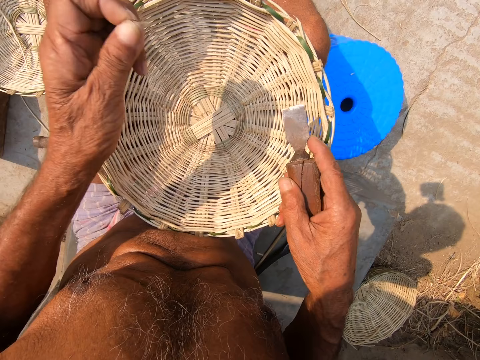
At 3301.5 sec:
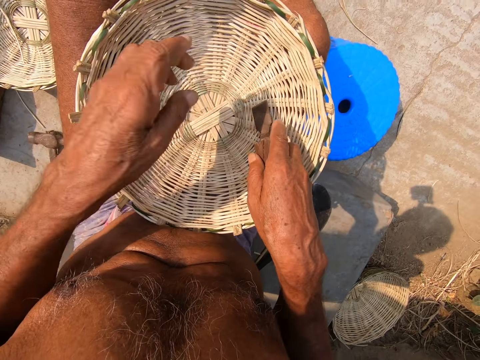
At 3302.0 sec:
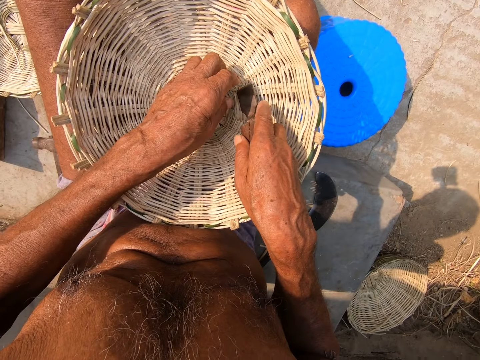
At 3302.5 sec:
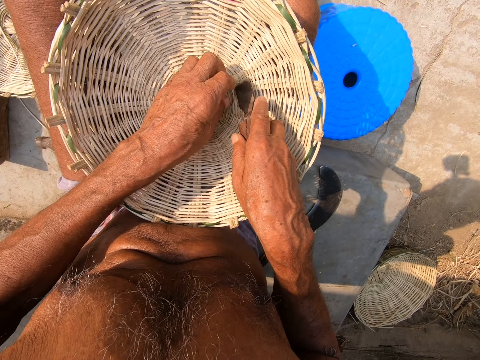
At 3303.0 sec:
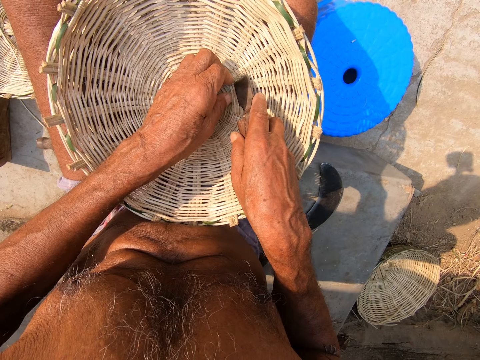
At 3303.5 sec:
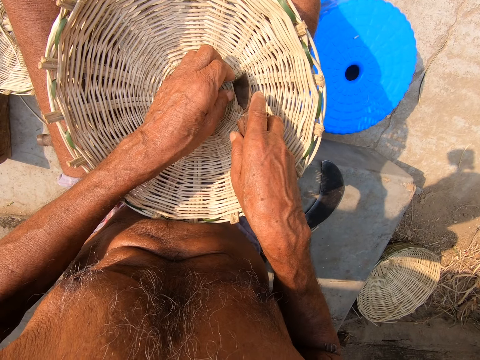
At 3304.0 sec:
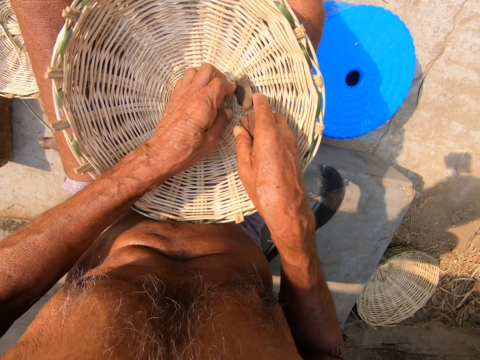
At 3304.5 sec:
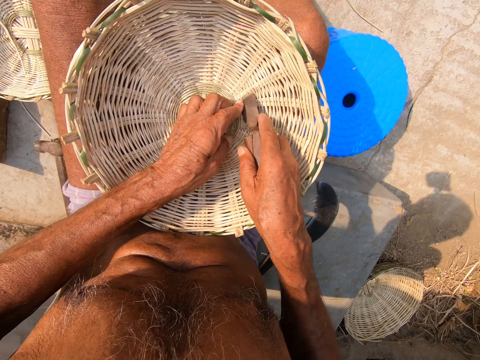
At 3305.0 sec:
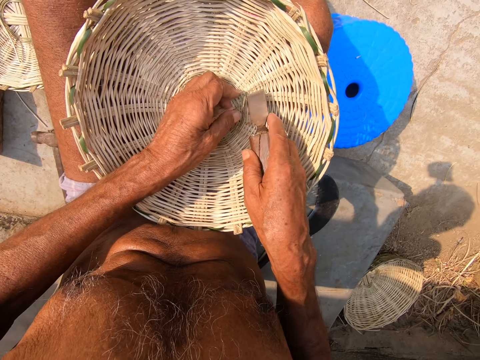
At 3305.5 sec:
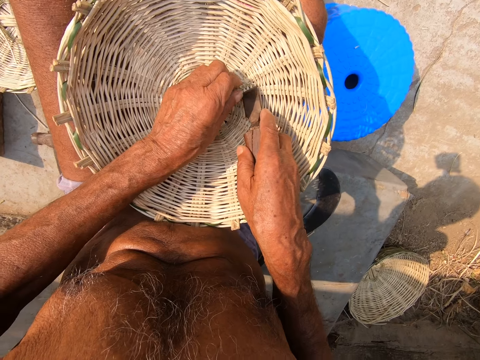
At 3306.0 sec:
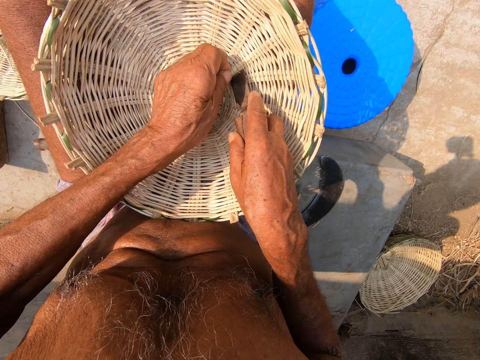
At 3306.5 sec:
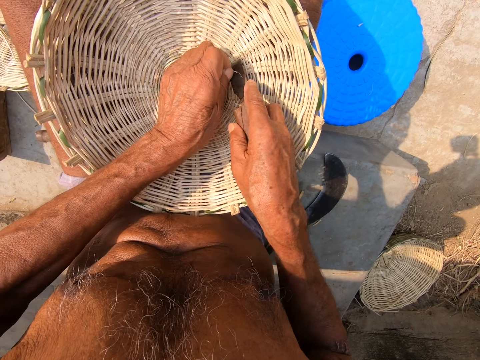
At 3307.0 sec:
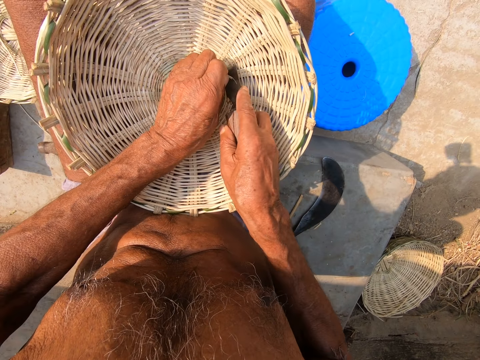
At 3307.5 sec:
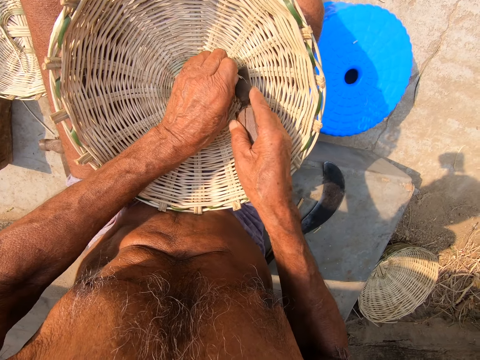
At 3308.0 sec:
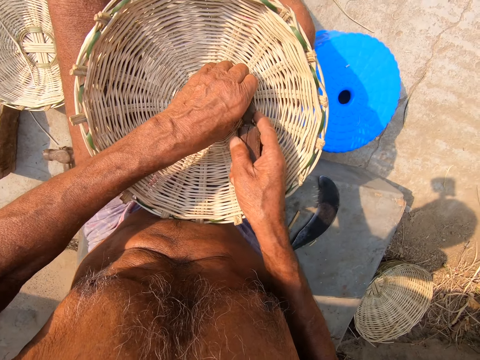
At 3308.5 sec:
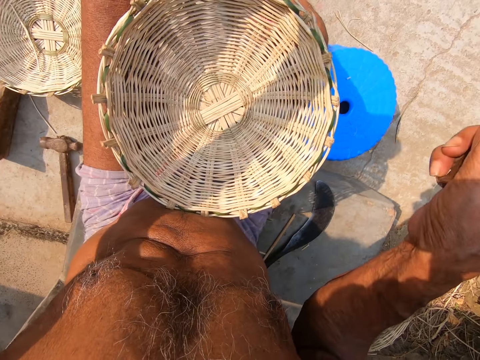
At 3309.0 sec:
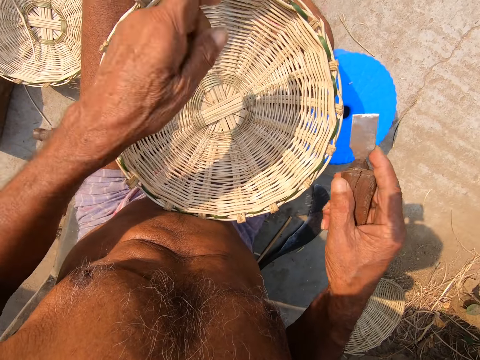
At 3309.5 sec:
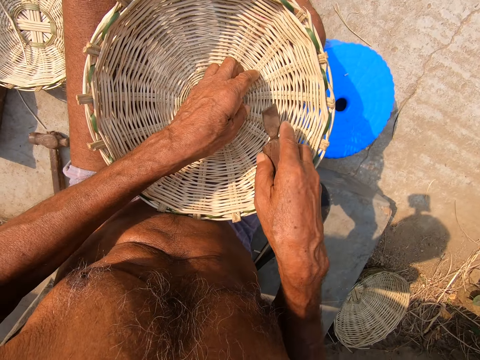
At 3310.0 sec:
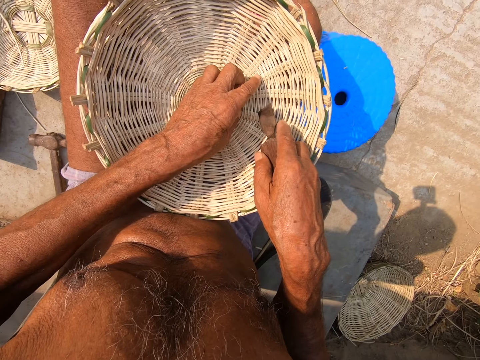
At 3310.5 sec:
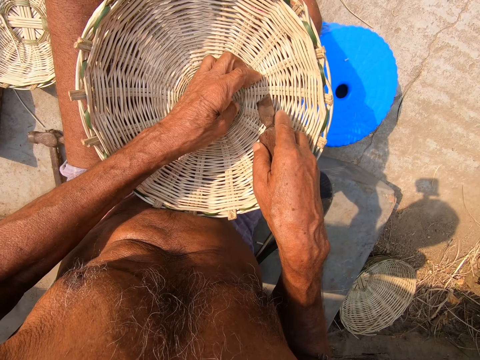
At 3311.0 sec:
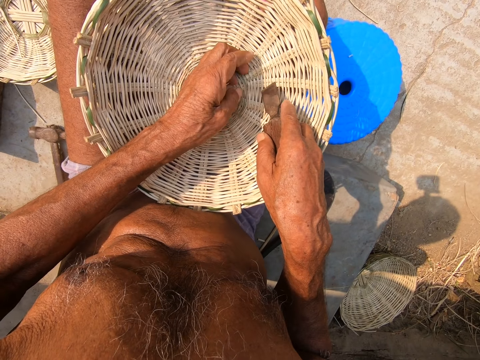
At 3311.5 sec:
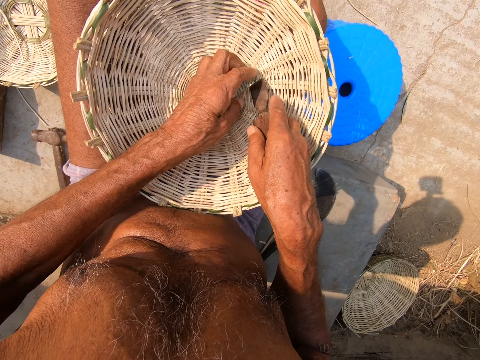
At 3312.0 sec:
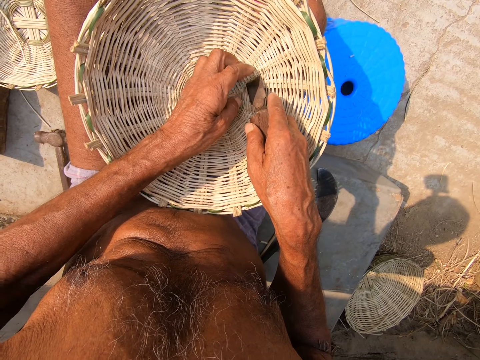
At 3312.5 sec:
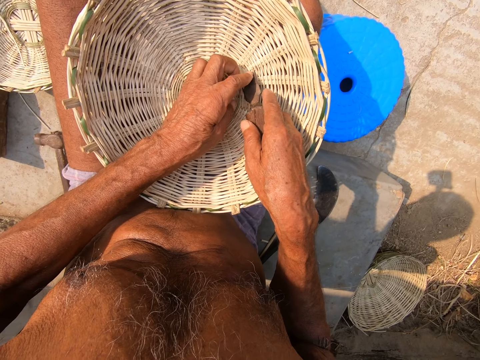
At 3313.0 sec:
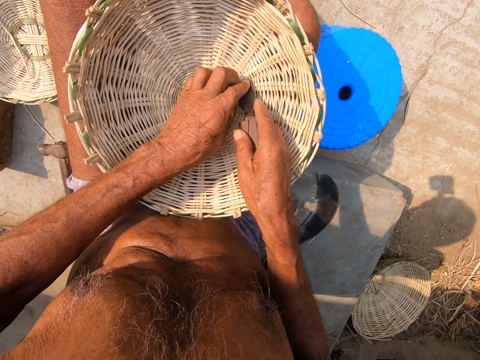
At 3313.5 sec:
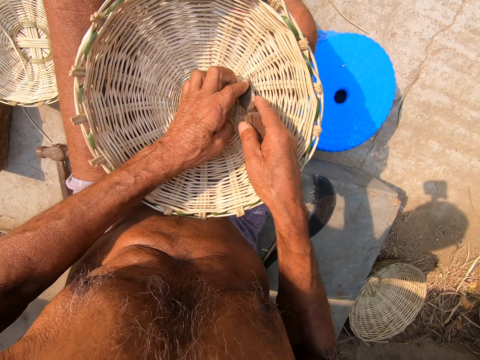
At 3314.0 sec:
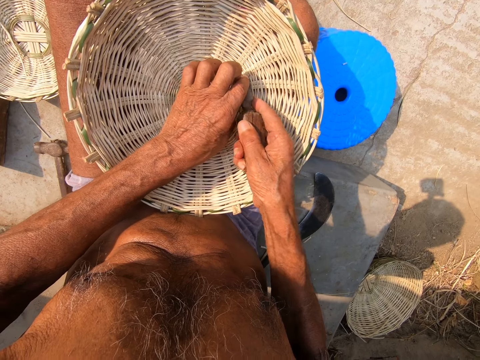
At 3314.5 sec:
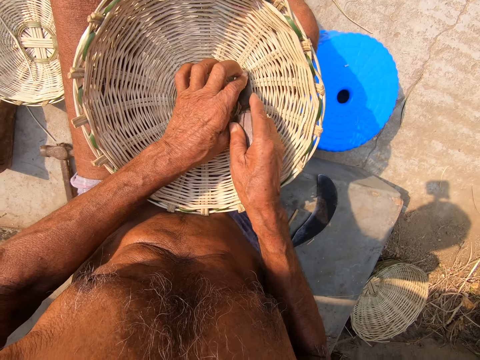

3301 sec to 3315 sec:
The camera wearer throws the grass on the floor, holds the grass and cuts the grass. They throw the grass on the floor, hold the grass and cut the grass.

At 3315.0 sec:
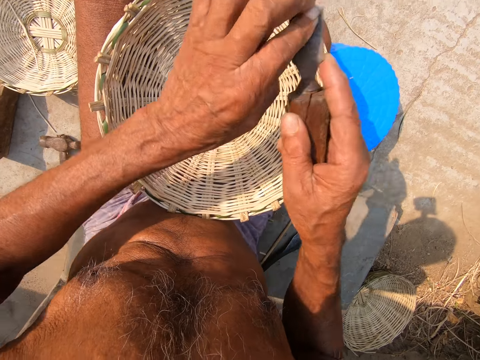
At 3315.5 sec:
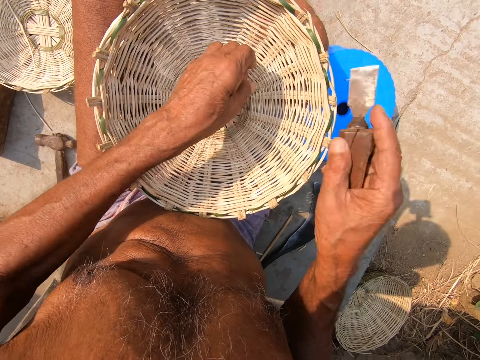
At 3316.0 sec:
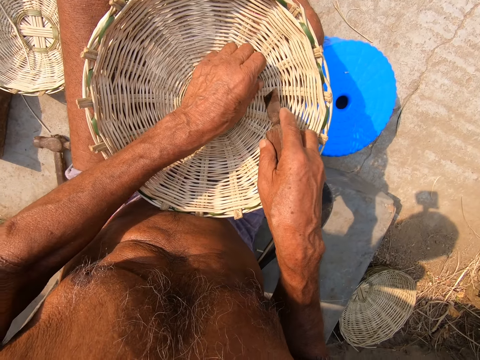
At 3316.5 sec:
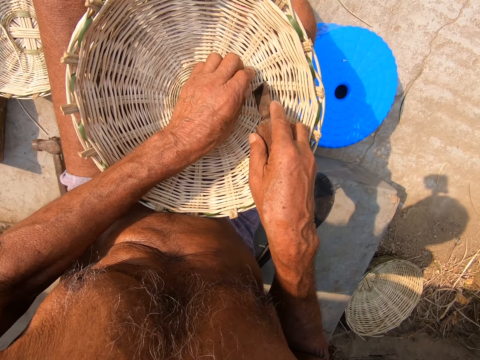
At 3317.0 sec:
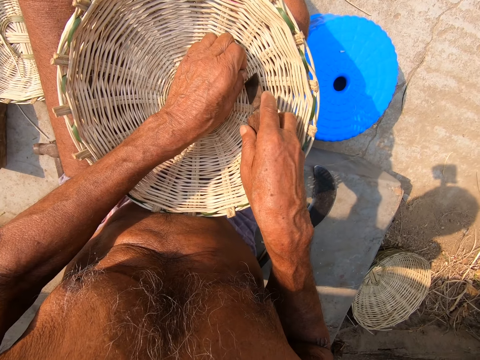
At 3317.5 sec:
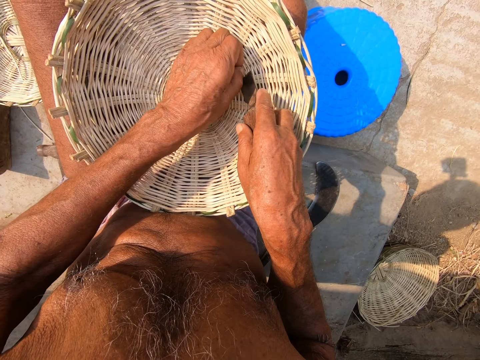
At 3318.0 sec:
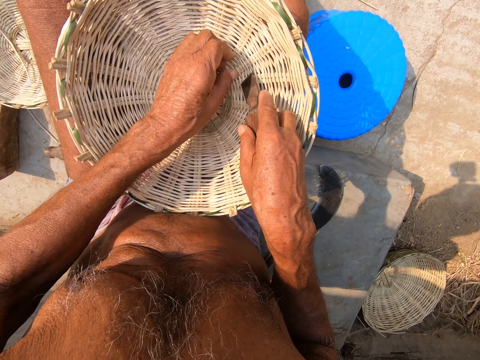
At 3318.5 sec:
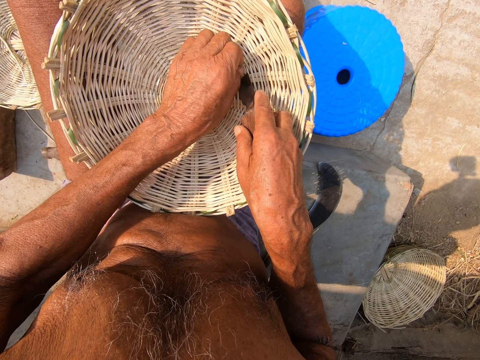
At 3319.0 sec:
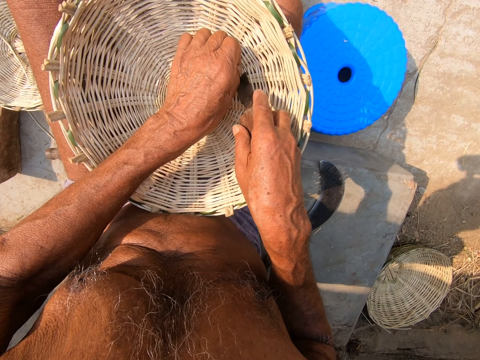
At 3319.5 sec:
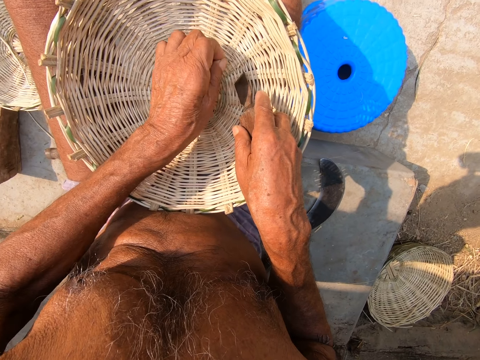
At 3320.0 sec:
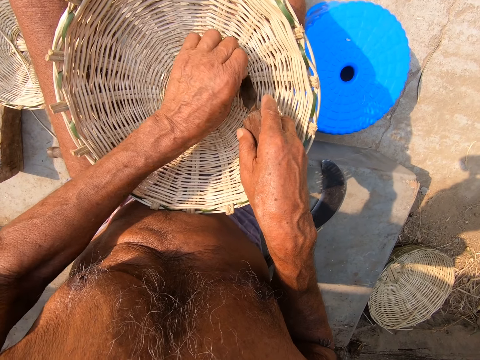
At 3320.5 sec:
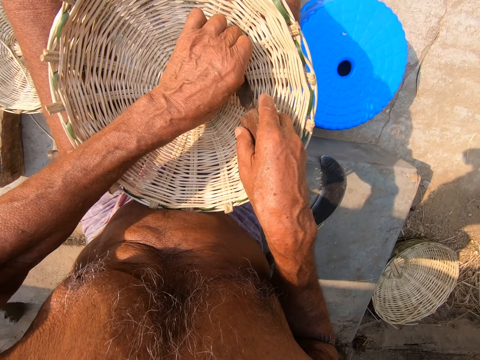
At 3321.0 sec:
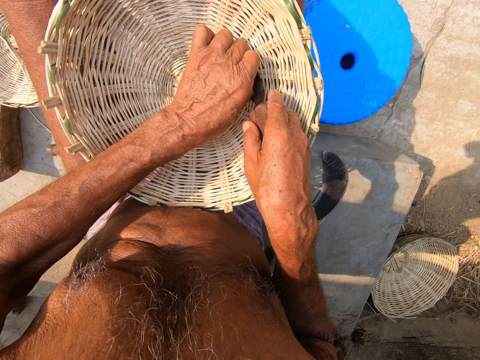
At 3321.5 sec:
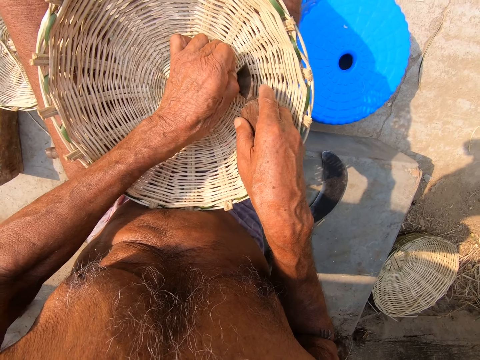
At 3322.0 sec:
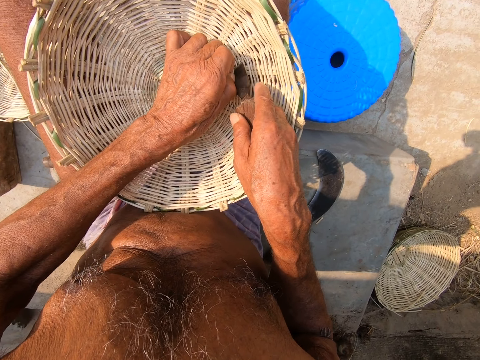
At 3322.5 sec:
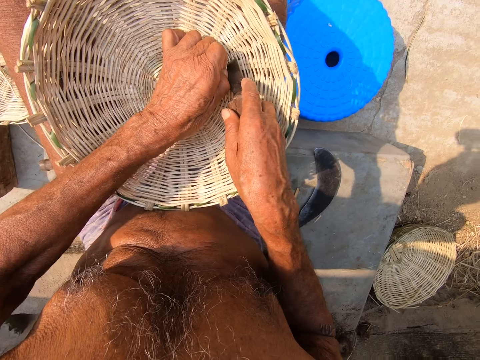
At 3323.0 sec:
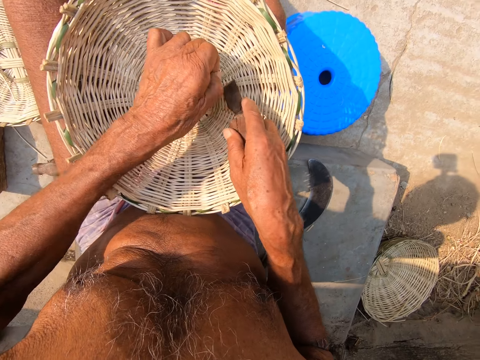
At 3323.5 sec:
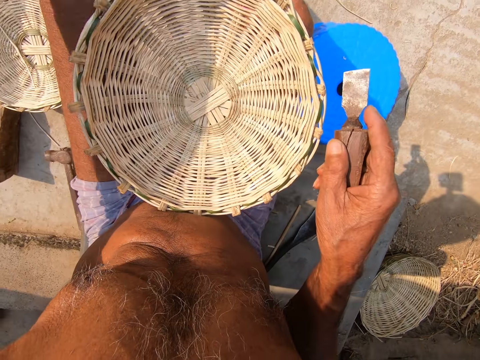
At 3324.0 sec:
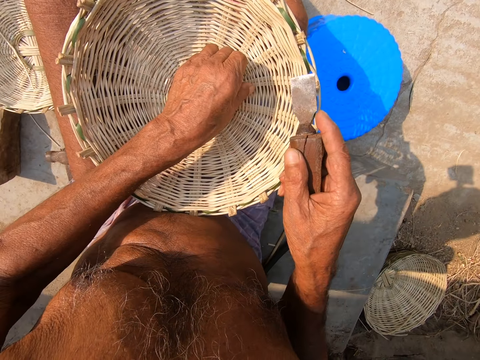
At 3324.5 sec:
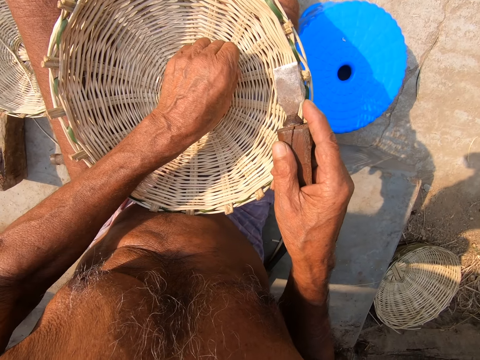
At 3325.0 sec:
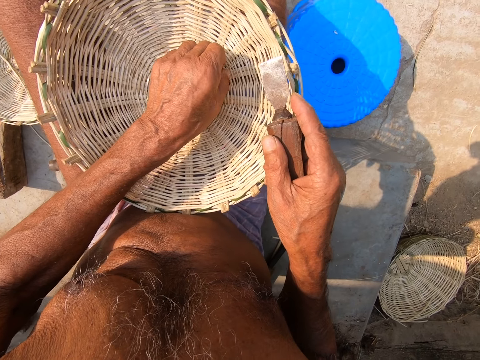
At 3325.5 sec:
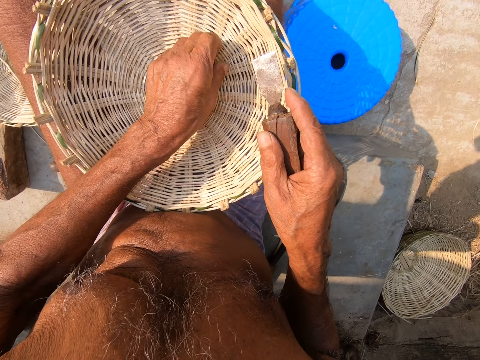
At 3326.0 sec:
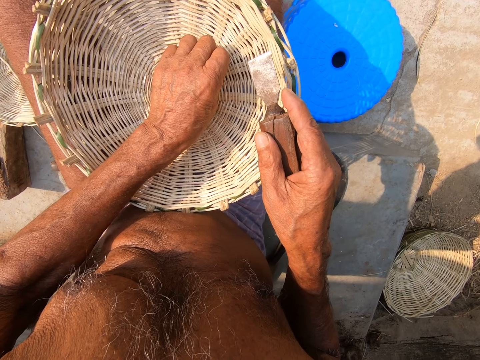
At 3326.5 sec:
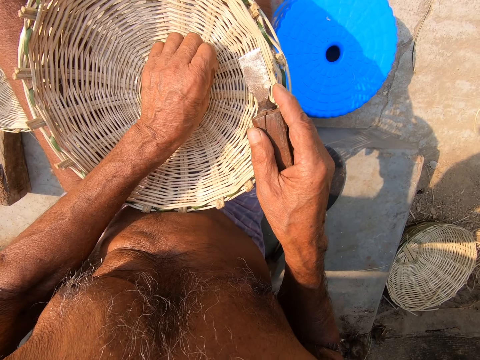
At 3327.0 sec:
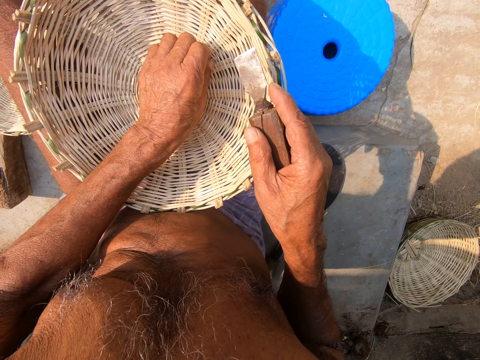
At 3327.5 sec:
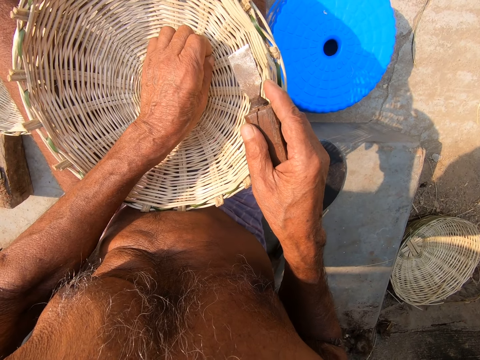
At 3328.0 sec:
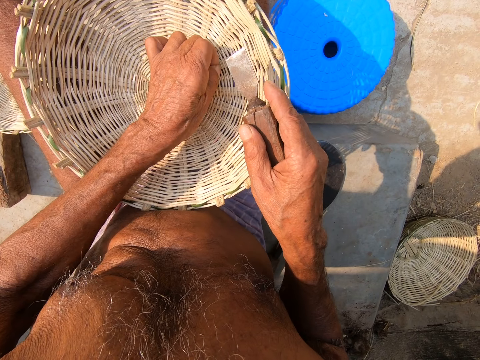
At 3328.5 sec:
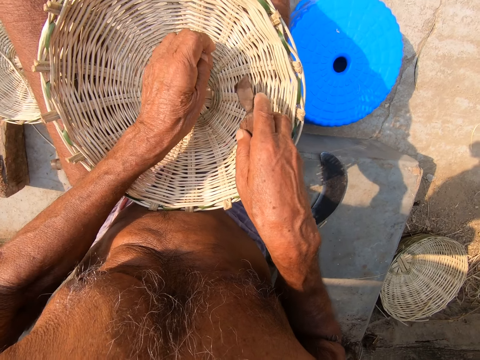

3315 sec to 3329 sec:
The camera wearer throws the grass on the floor, holds the grass and cuts the grass. They throw the grass on the floor.
